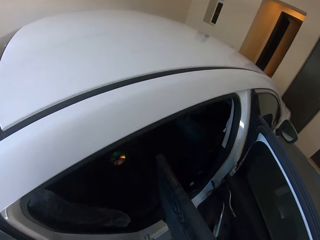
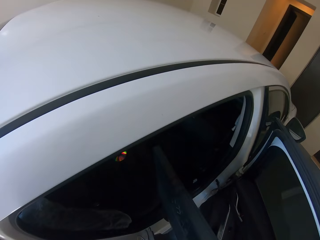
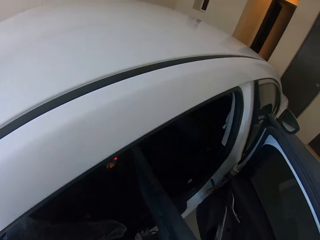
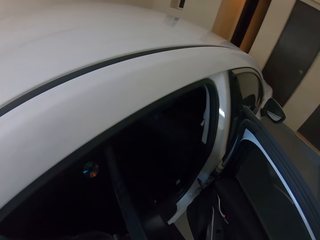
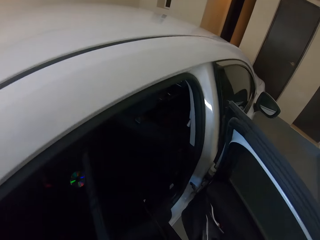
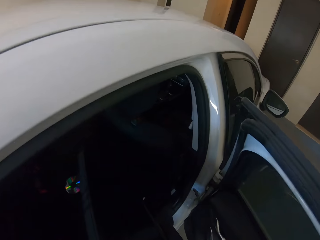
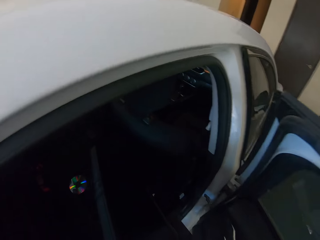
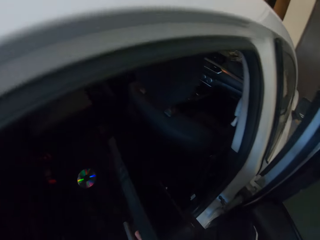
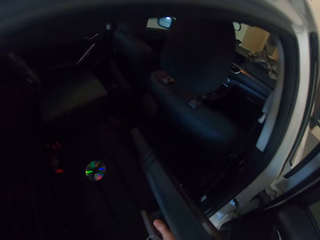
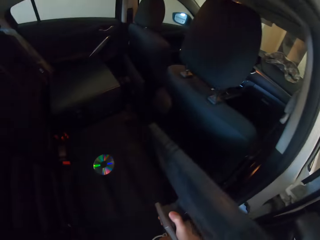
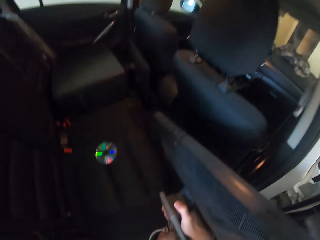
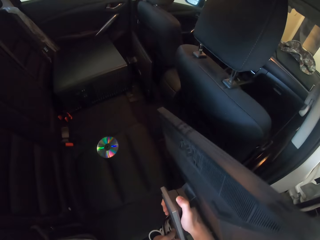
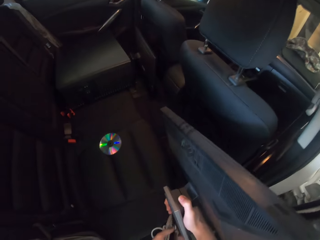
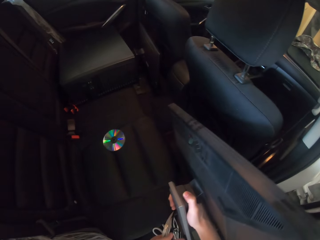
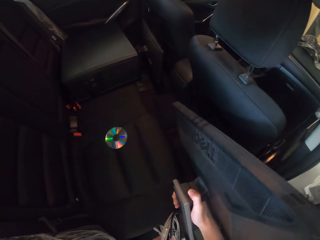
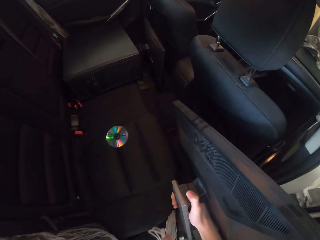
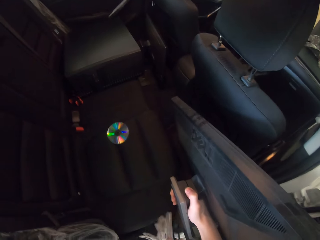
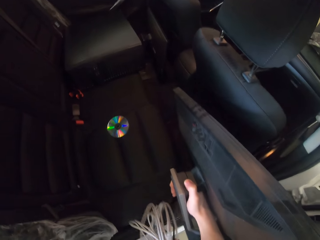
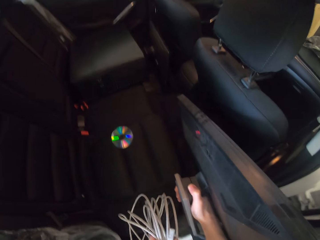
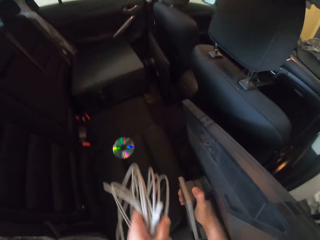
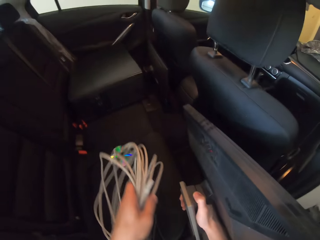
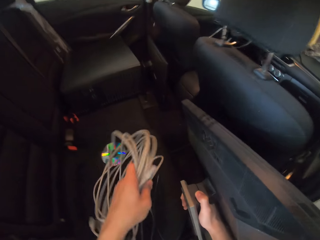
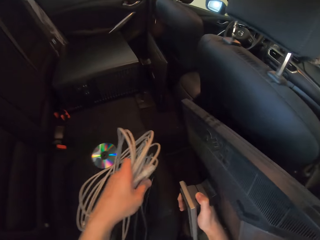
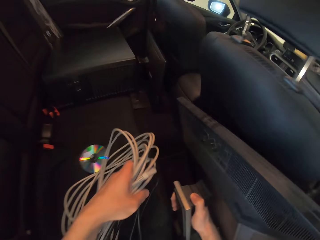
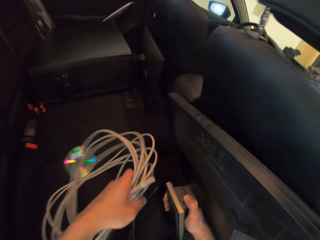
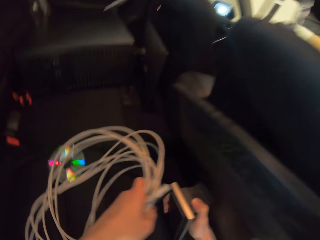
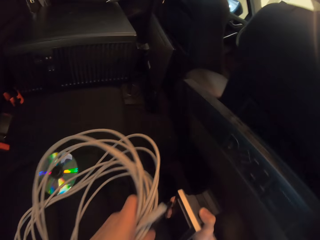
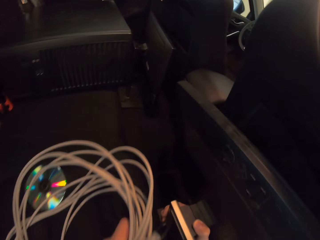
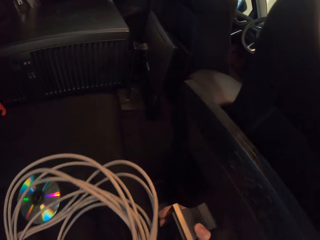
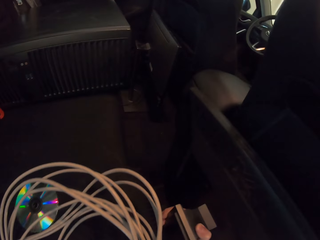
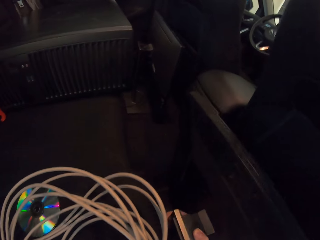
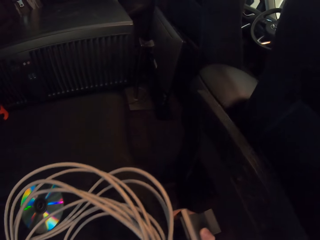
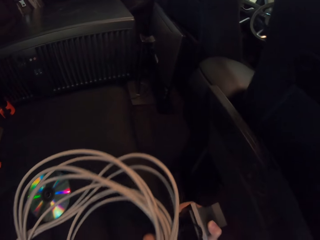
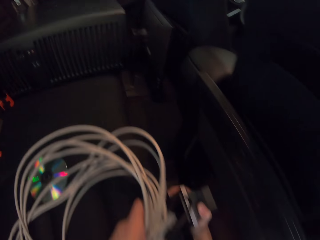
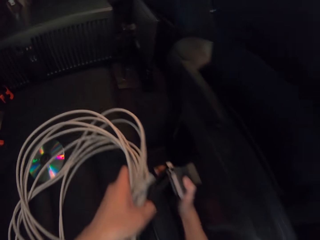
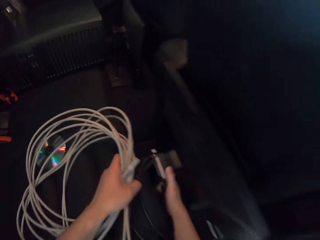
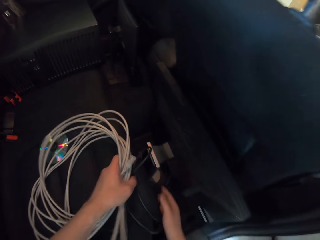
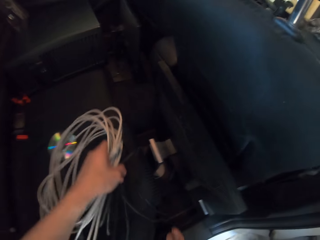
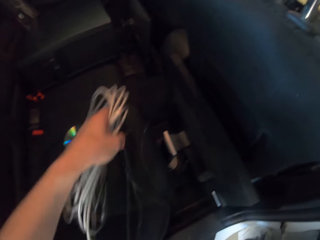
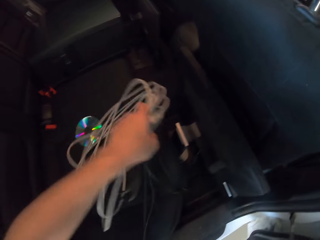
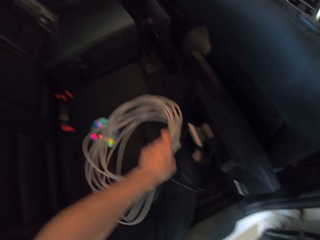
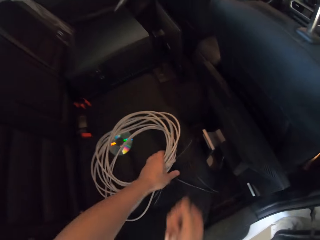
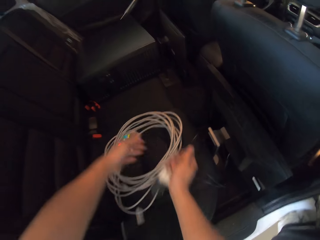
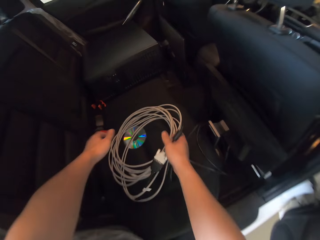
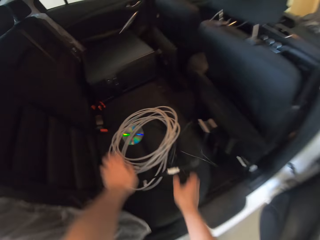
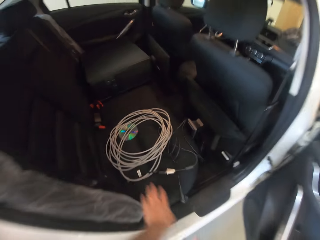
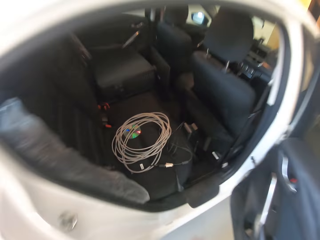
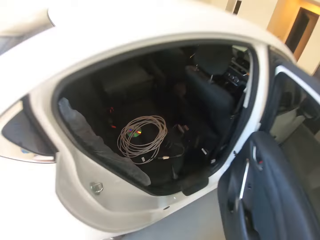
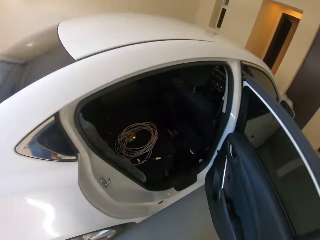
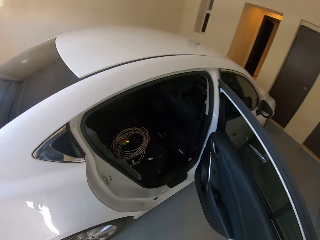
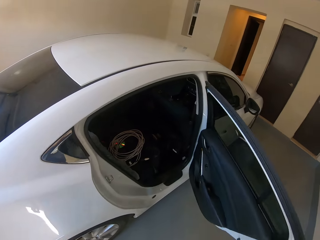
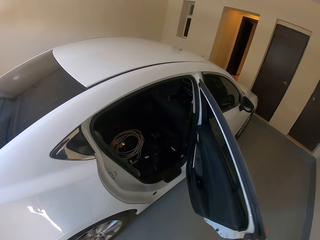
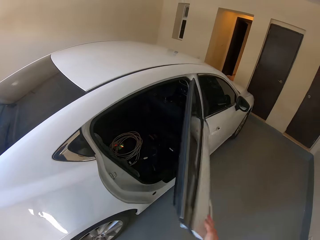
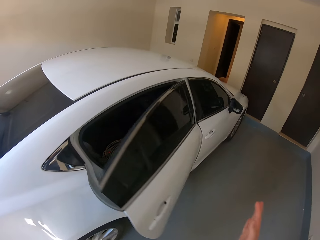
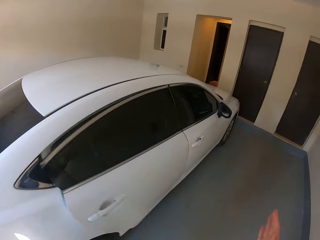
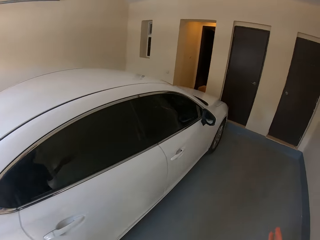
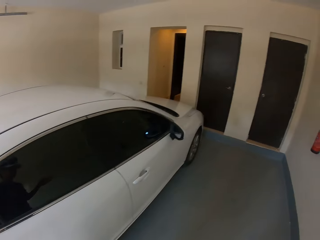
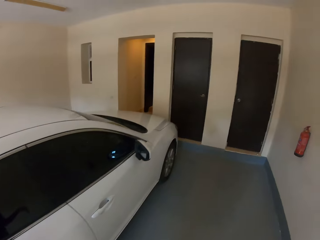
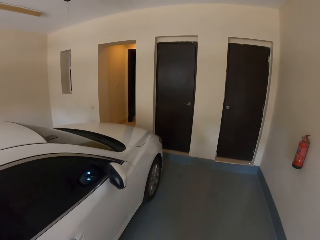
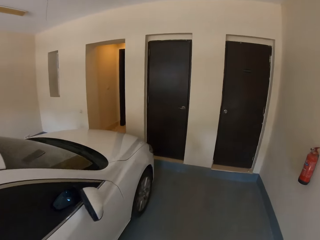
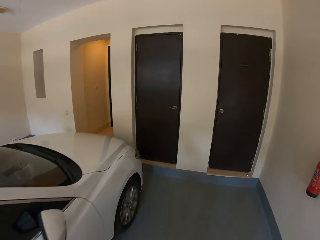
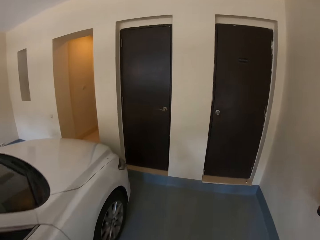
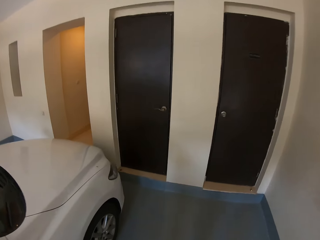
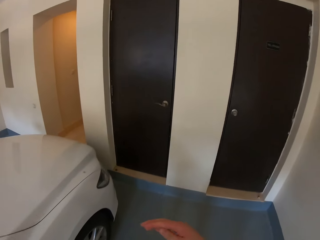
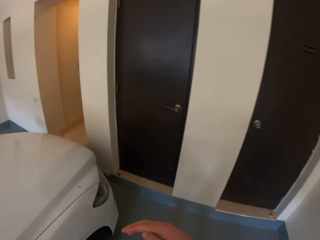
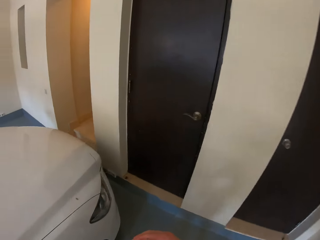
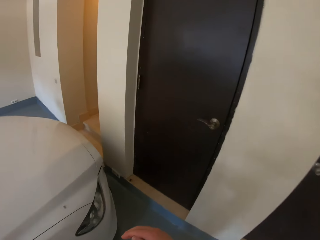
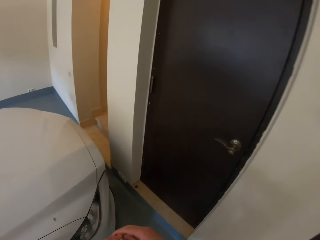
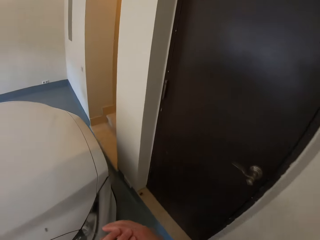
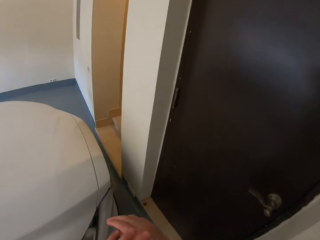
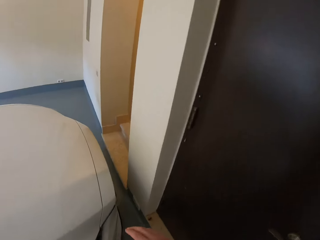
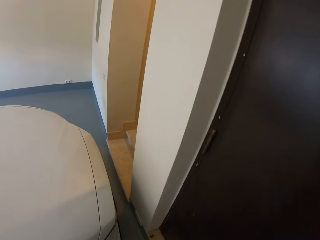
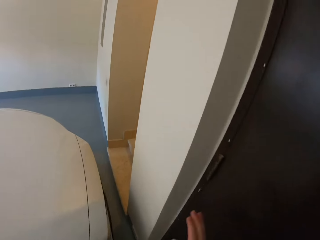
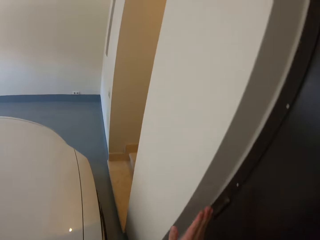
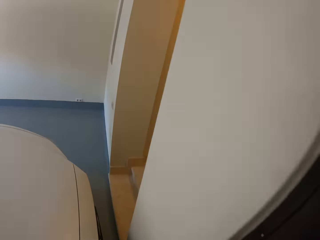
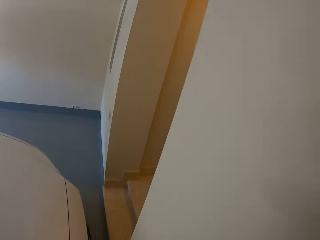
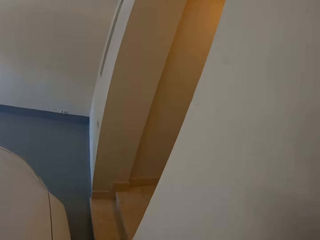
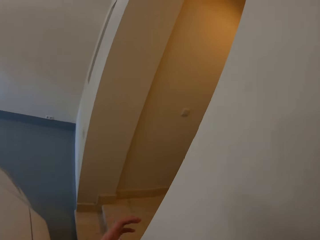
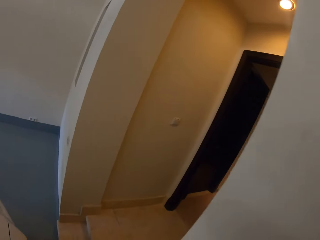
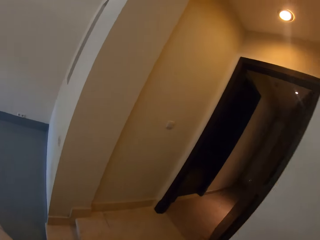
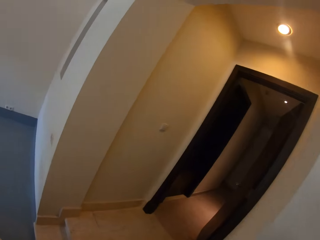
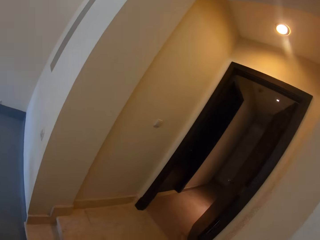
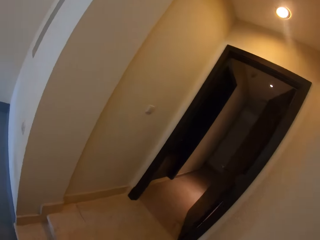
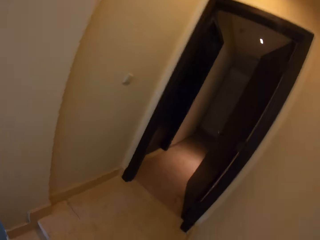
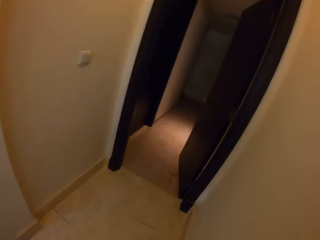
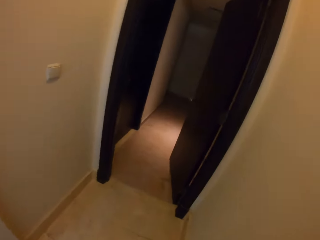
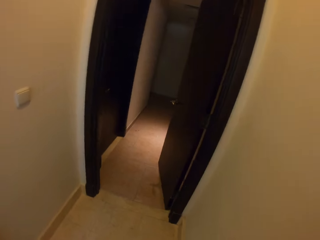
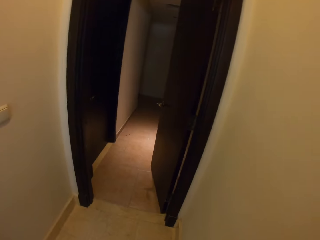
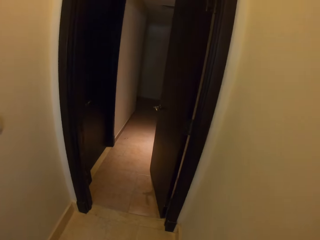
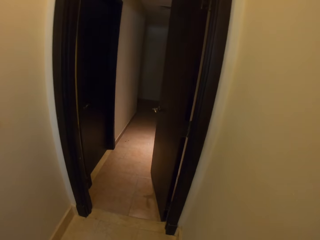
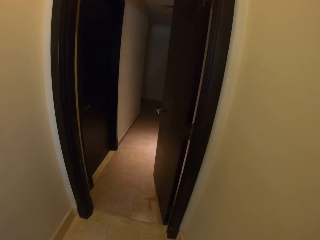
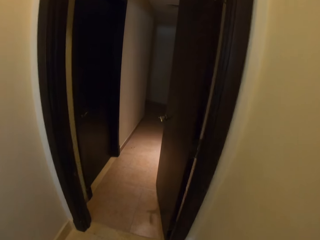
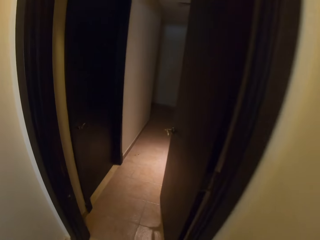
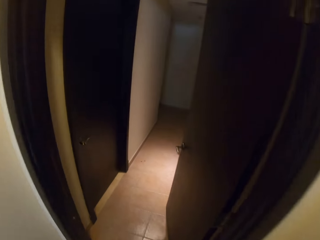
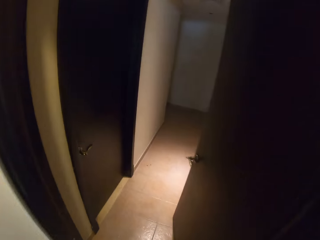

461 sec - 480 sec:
The camera wearer puts the computer in the vehicle. They put the monitor in the car. They put the cables on the car seat. They close the vehicle's door. They walk around.

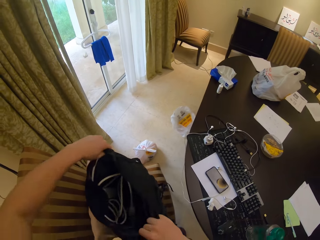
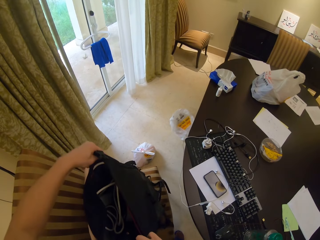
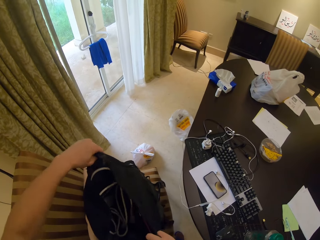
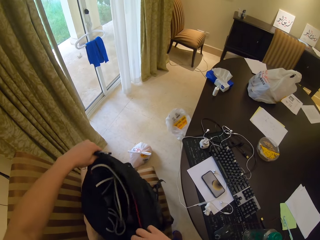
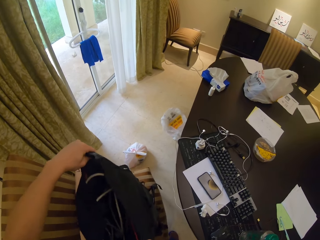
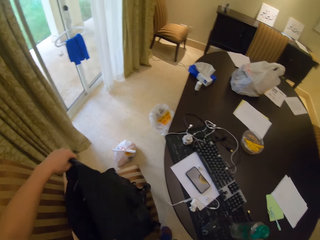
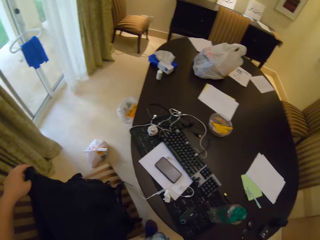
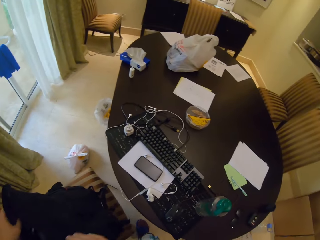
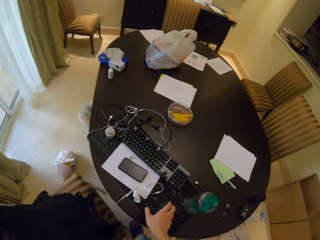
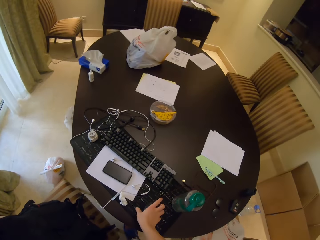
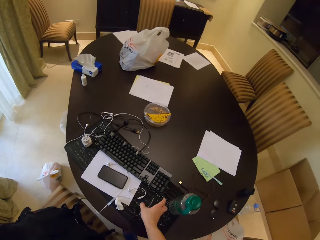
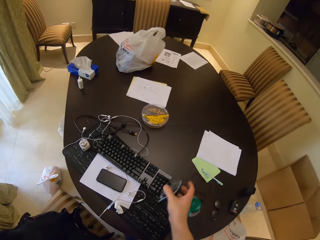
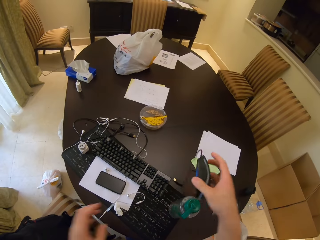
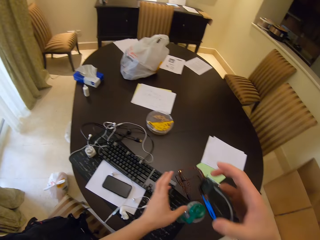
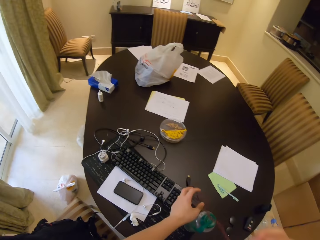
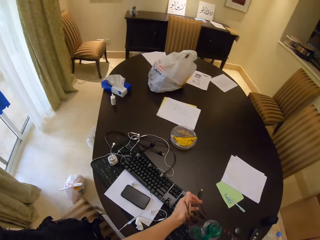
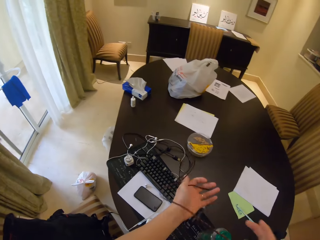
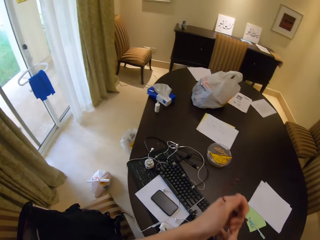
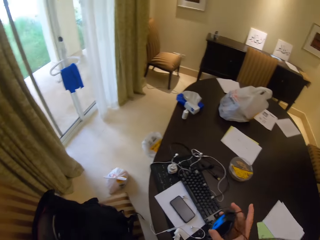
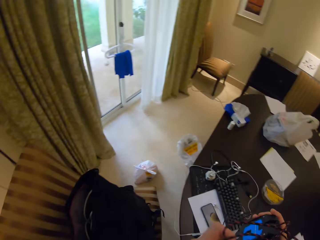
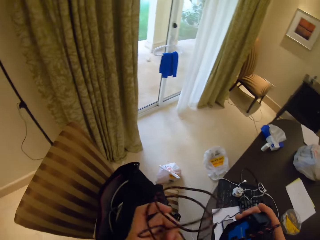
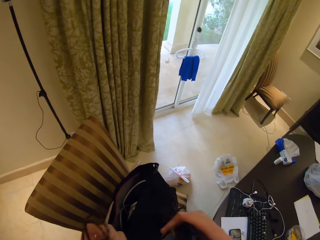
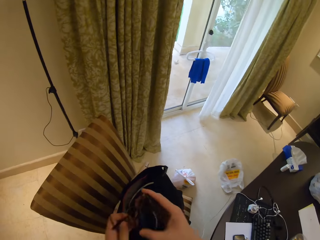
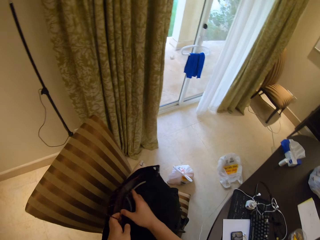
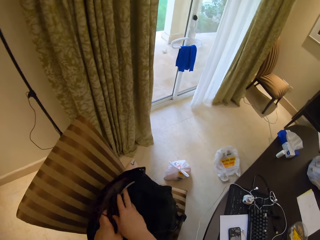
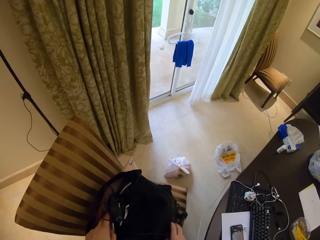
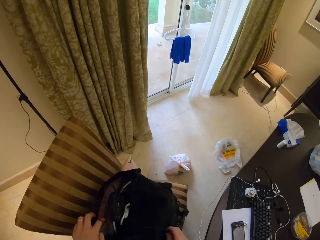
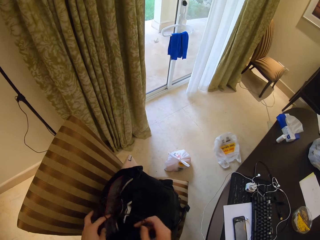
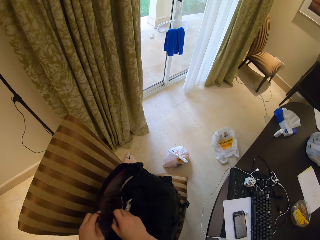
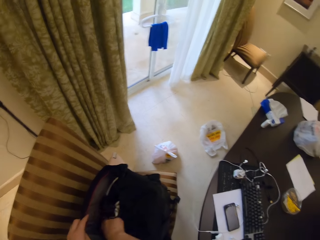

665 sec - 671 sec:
The camera wearer shakes a bag. They pick up a mouse. They put the mouse in the bag.
